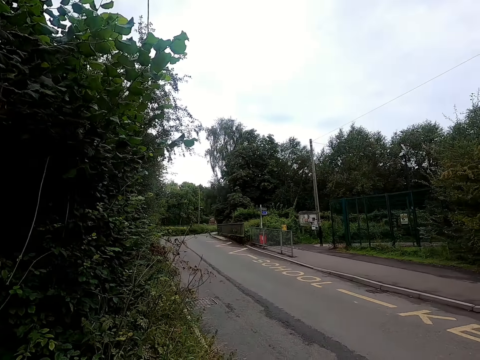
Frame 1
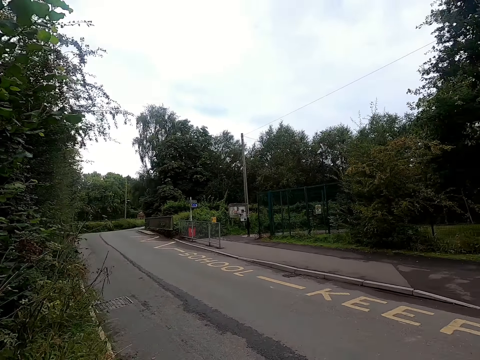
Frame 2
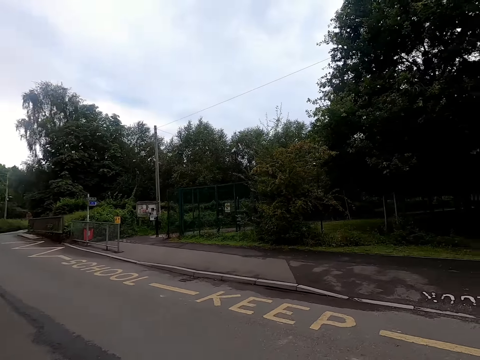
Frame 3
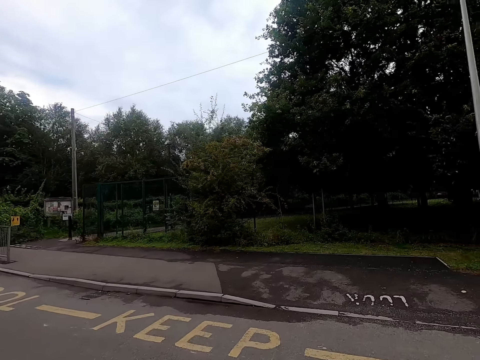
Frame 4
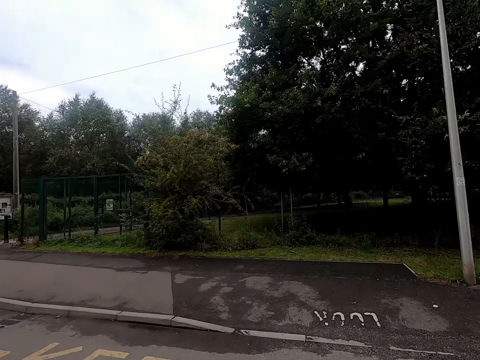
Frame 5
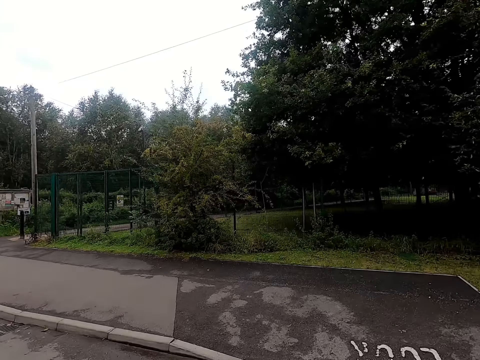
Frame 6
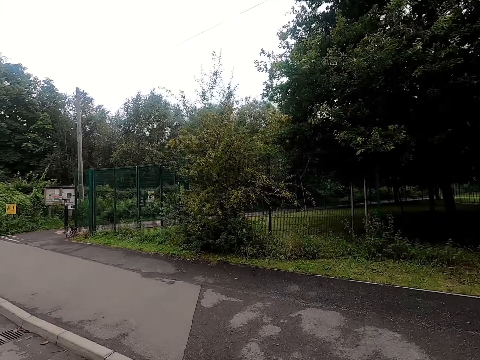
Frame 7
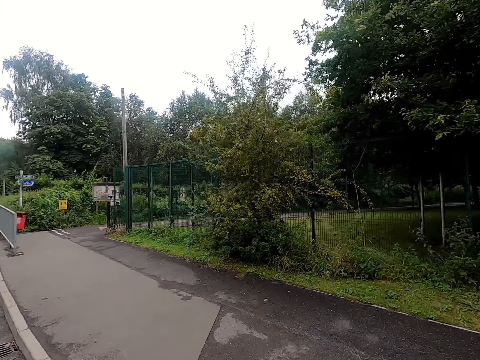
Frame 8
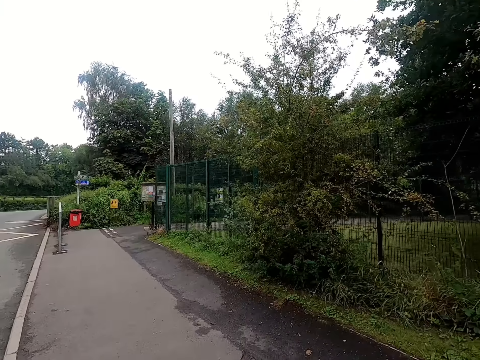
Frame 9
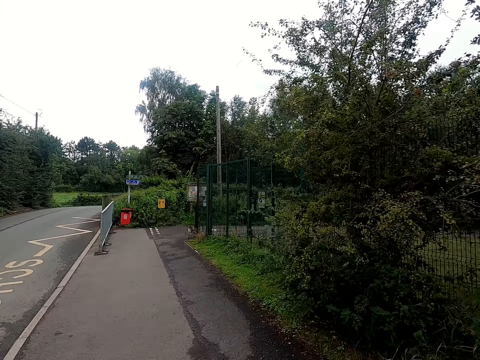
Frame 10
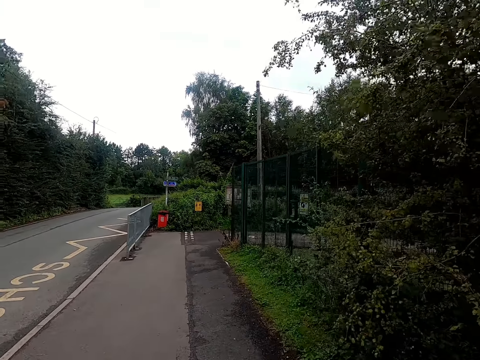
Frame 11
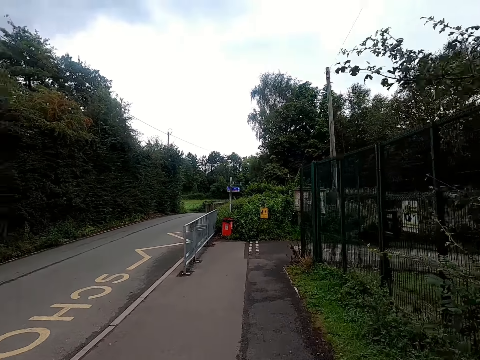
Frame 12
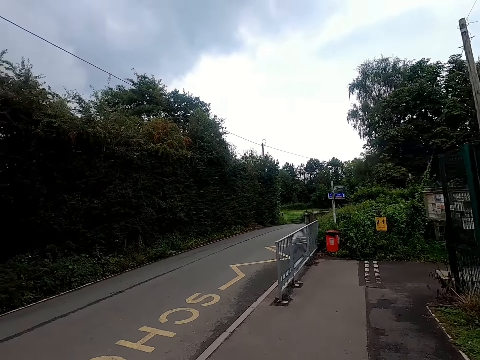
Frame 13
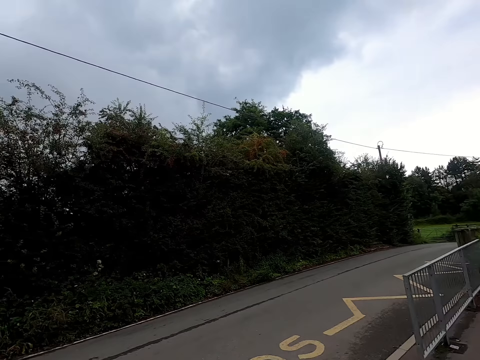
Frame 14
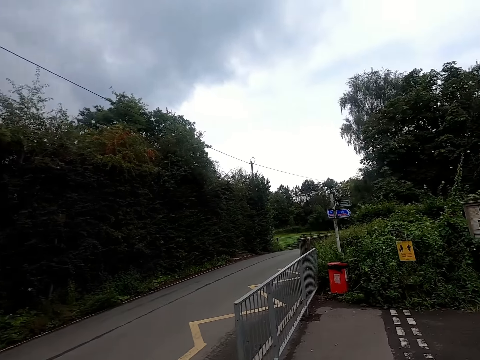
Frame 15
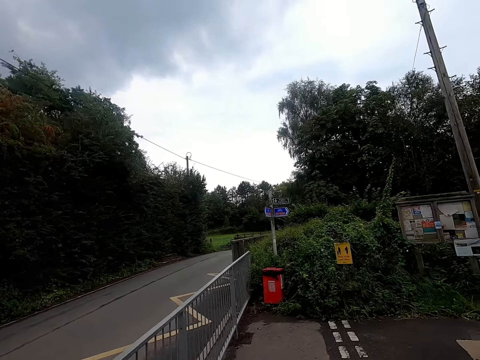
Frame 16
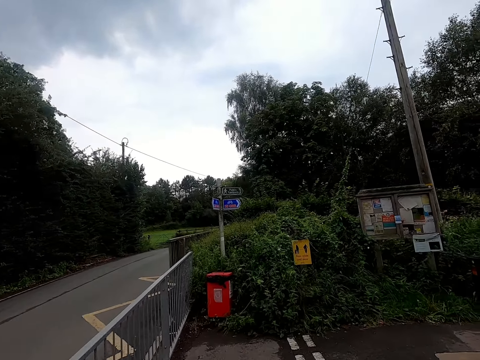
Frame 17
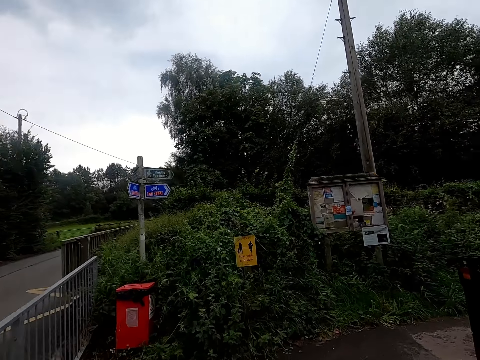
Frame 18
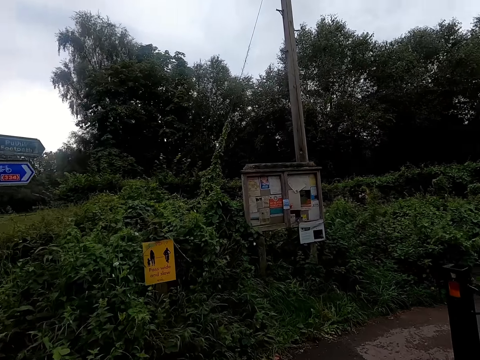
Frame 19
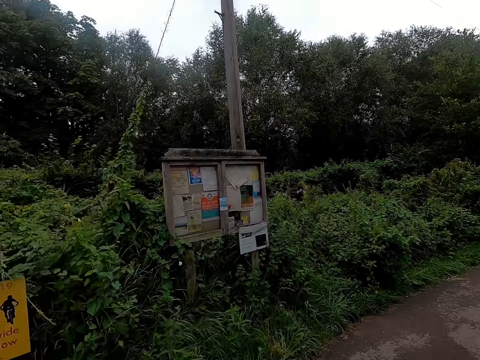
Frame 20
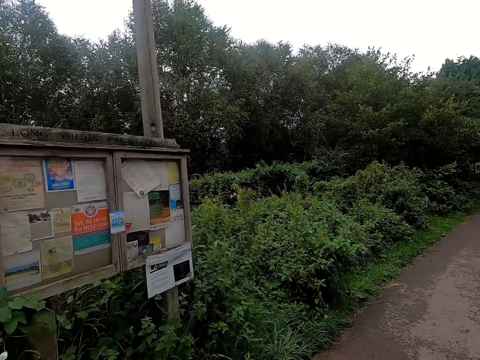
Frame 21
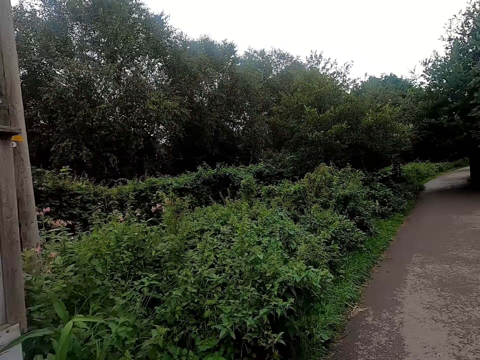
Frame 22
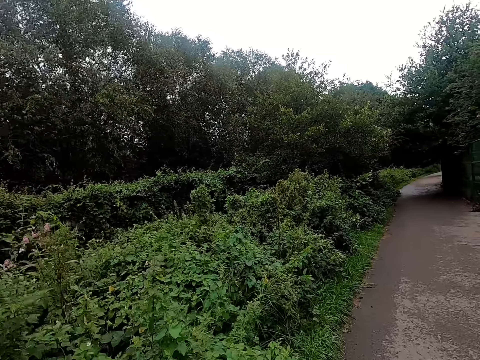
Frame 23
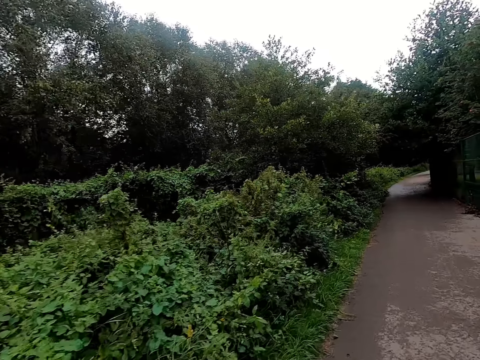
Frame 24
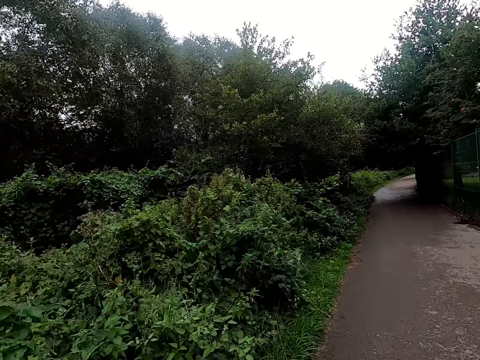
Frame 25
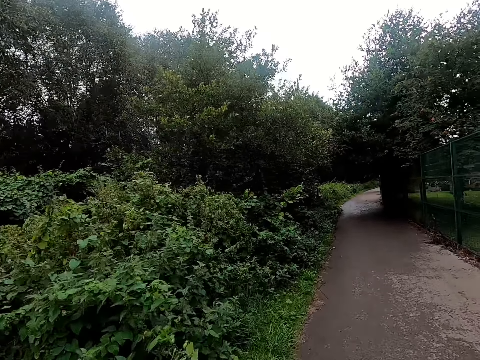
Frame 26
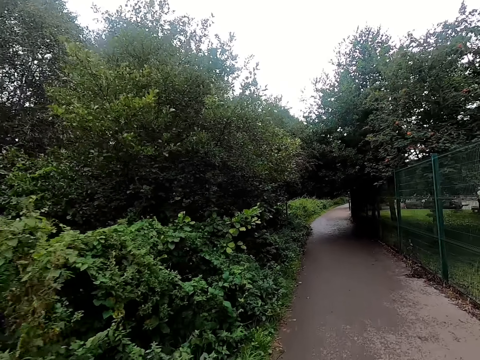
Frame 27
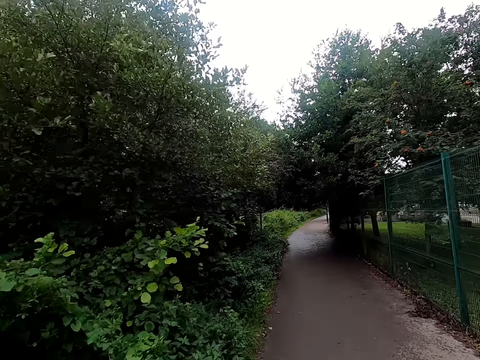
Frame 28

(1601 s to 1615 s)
The camera wearer rides the bicycle across the school road. The woman converses with the camera wearer. The camera wearer rides the bicycle onto a walkway from the school road.

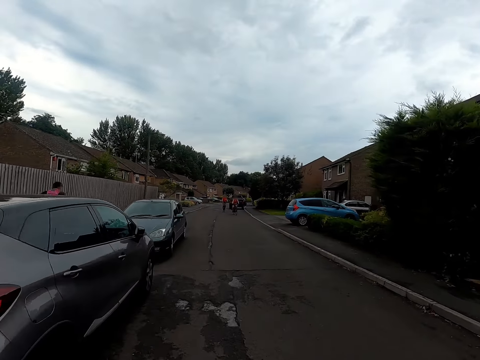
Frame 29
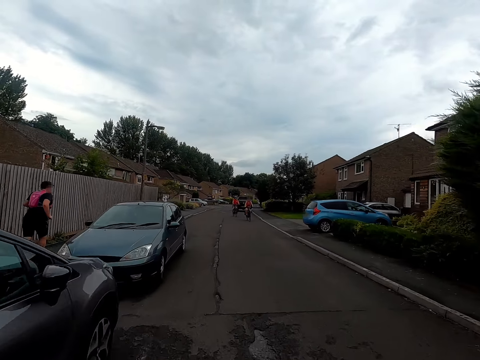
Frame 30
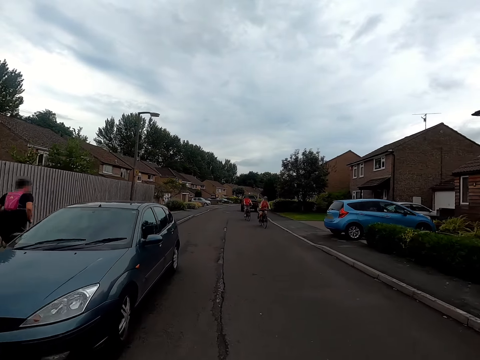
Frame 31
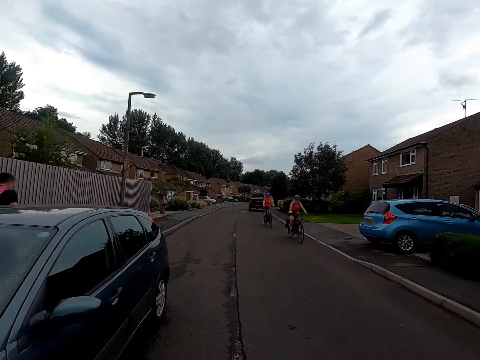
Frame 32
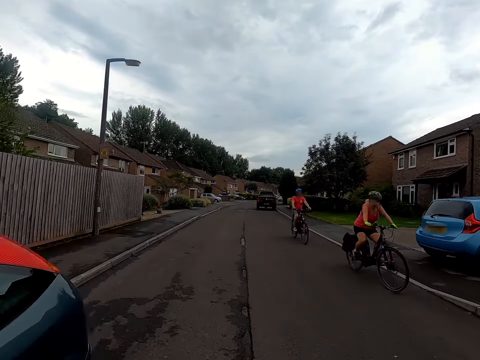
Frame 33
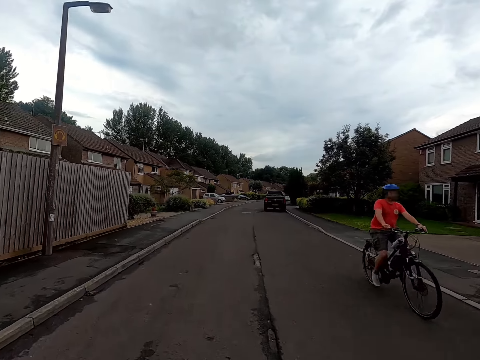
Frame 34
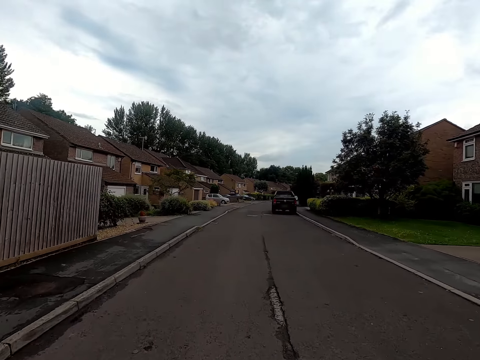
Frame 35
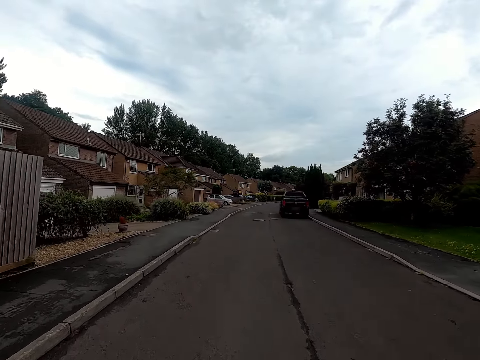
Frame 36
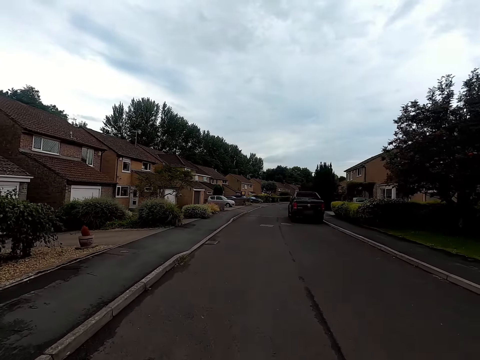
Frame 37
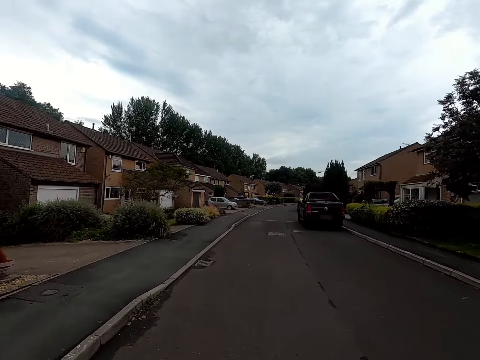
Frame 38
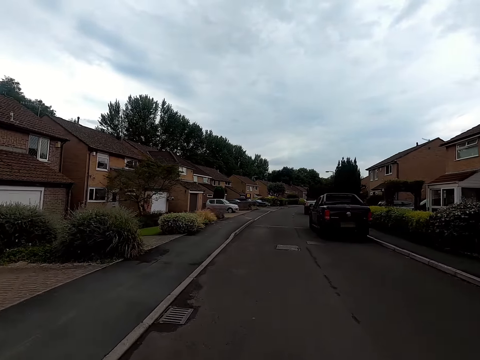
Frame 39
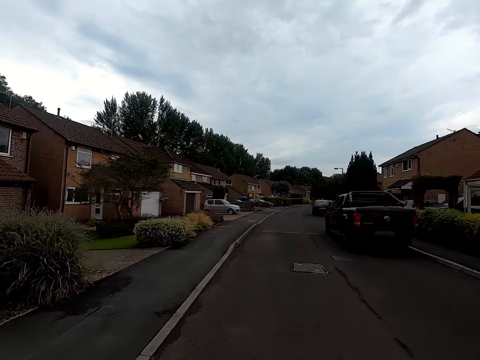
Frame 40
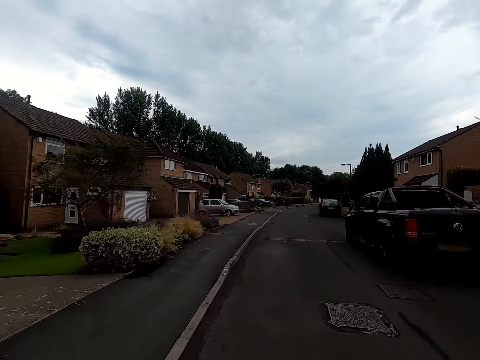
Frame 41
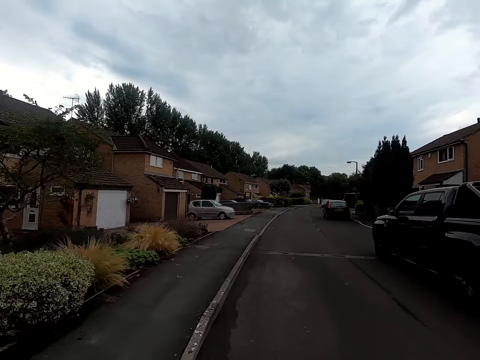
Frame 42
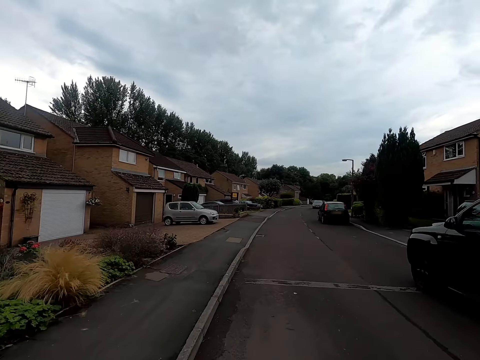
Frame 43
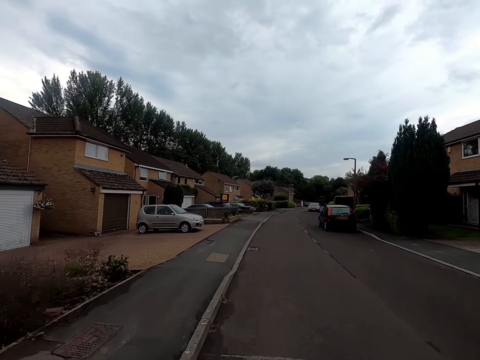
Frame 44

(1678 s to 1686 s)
The camera wearer rides a bicycle past a man. A woman rides a bicycle past the camera wearer. Another man rides a bicycle past the camera wearer.

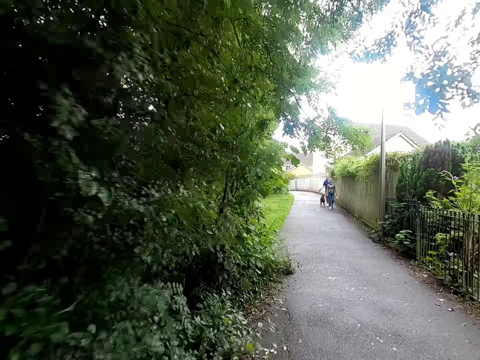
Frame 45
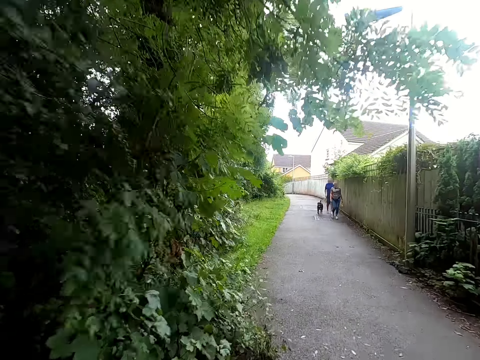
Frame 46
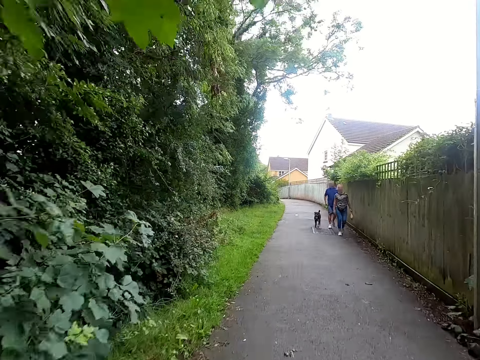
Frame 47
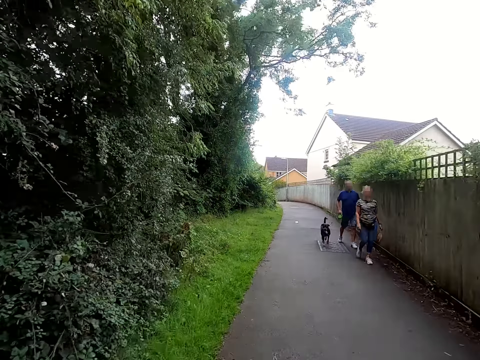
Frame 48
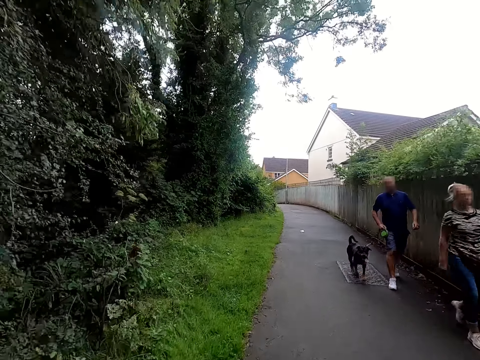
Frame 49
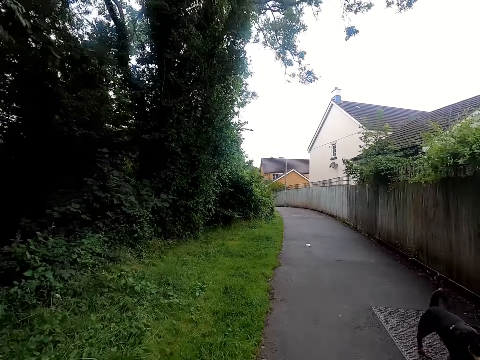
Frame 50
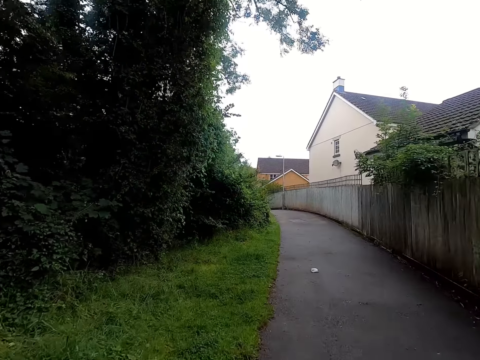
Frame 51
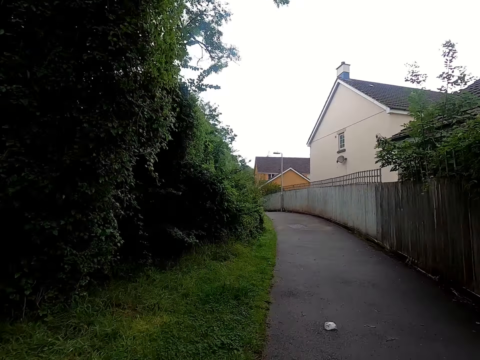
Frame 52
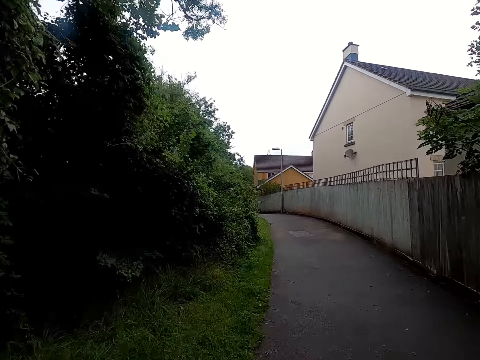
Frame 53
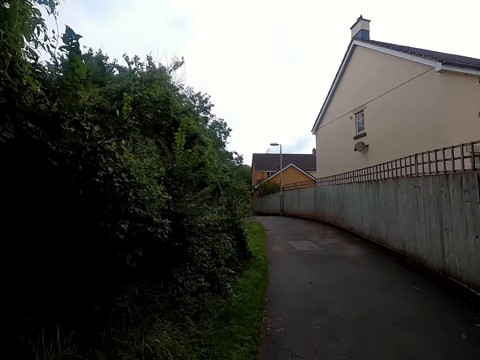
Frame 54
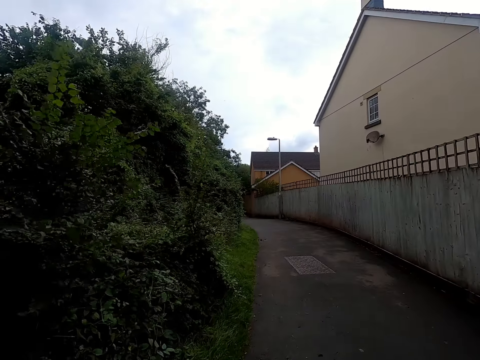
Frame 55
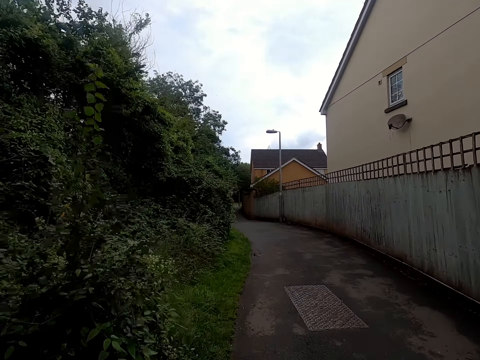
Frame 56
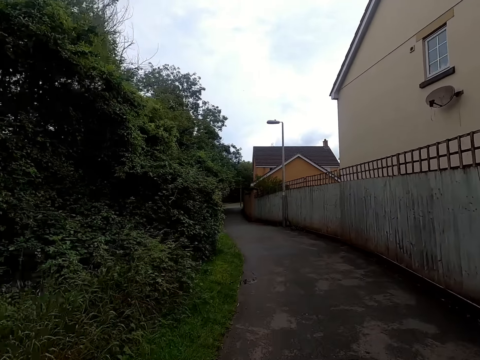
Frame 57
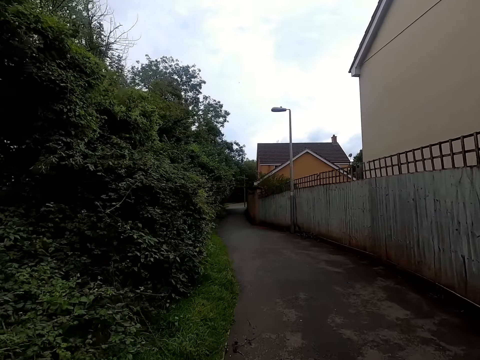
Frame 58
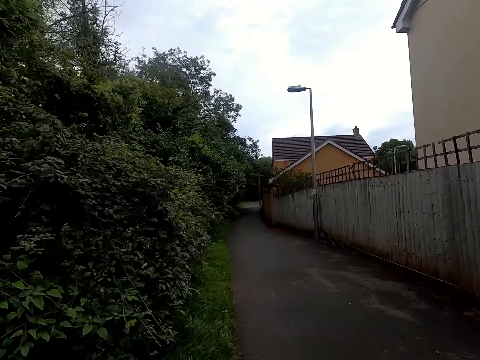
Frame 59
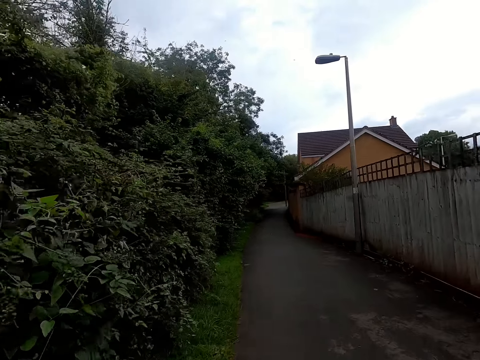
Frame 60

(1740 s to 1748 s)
A woman walks past the camera wearer. A man walks past the camera wearer. A dog walks past the camera wearer.
